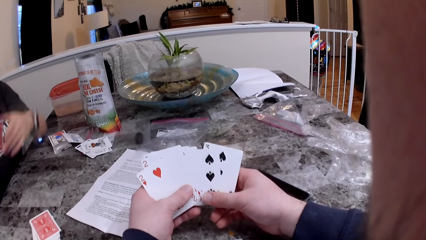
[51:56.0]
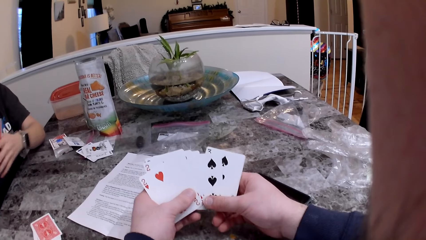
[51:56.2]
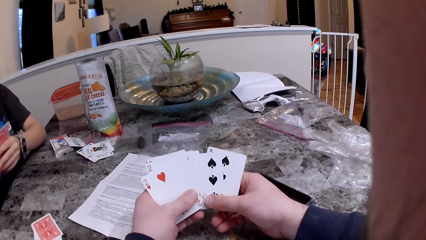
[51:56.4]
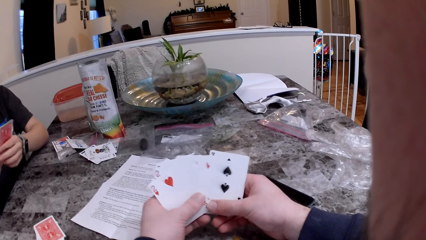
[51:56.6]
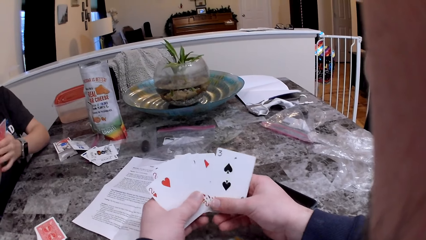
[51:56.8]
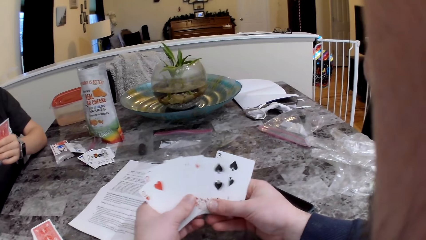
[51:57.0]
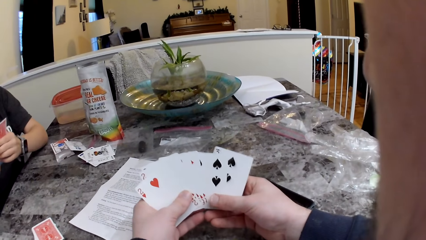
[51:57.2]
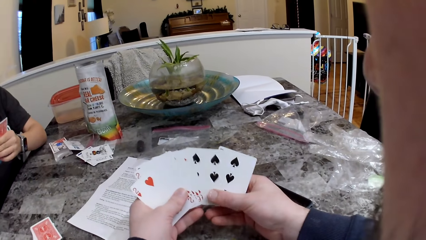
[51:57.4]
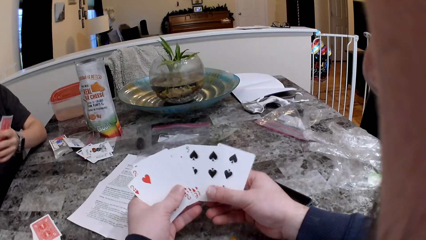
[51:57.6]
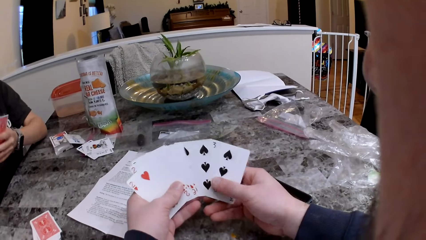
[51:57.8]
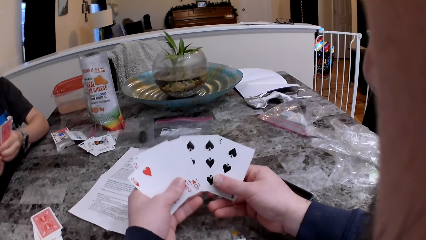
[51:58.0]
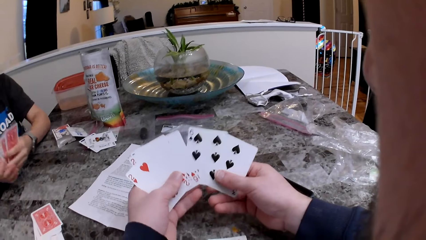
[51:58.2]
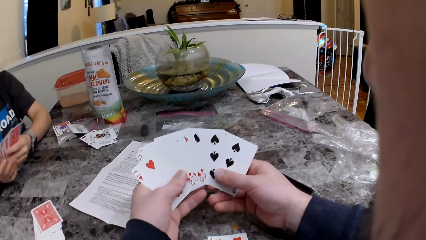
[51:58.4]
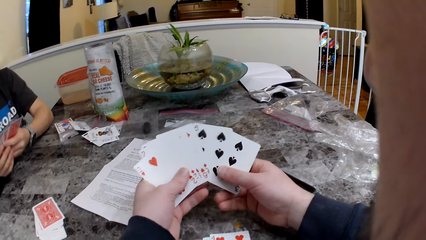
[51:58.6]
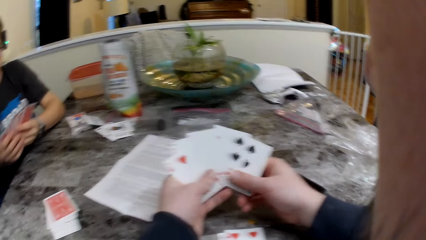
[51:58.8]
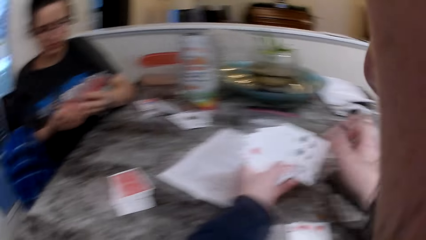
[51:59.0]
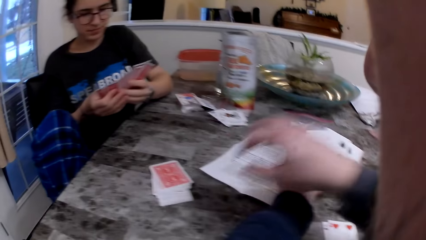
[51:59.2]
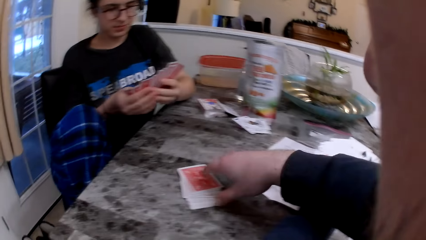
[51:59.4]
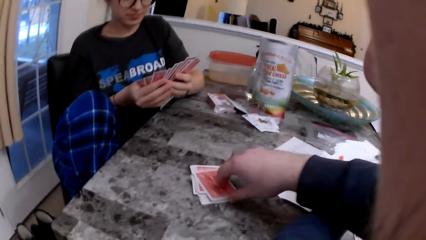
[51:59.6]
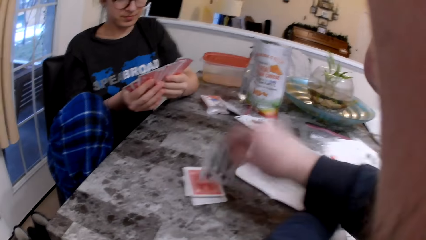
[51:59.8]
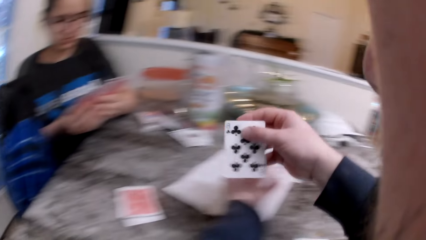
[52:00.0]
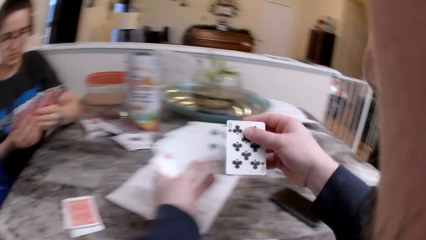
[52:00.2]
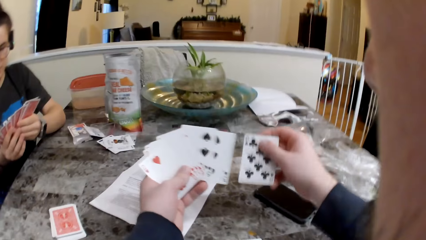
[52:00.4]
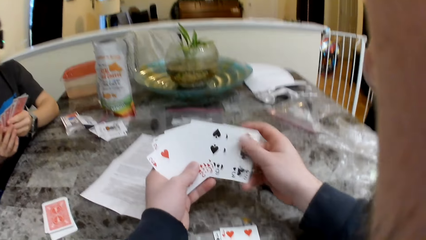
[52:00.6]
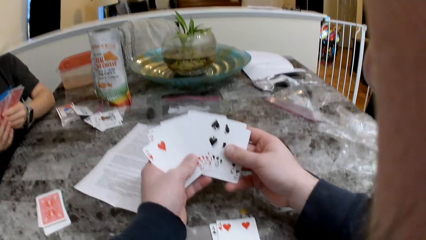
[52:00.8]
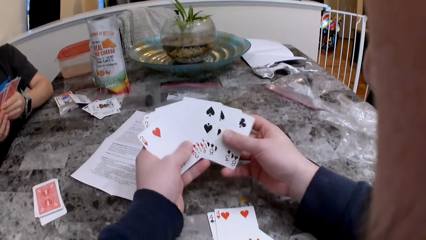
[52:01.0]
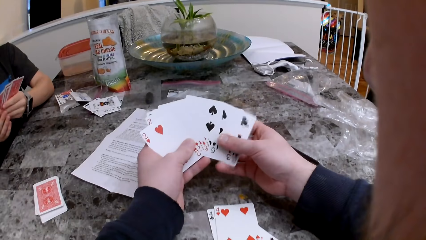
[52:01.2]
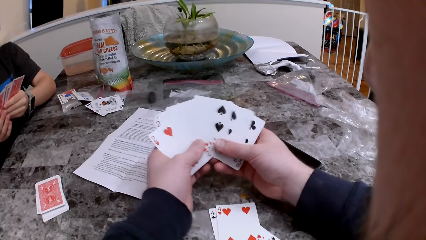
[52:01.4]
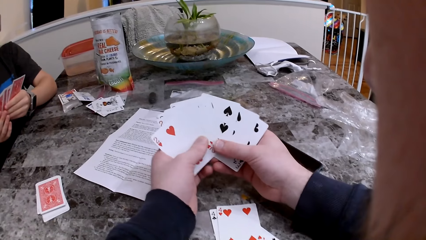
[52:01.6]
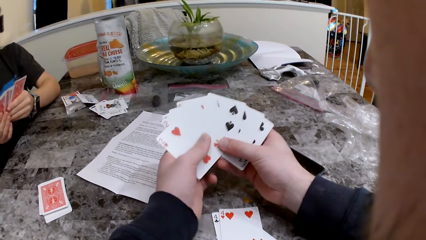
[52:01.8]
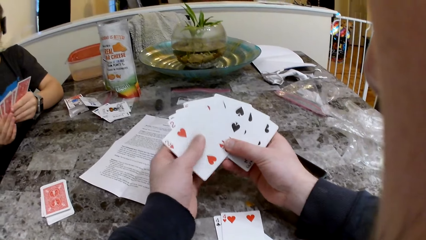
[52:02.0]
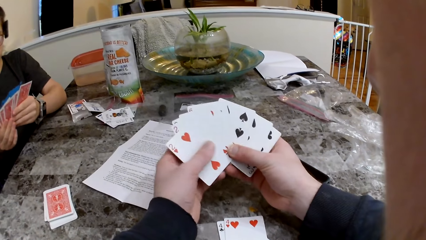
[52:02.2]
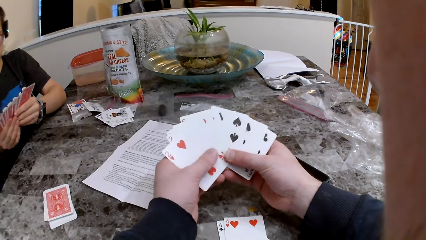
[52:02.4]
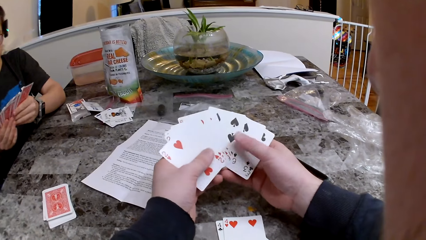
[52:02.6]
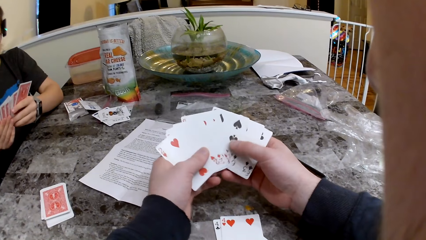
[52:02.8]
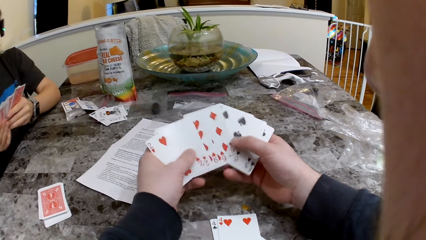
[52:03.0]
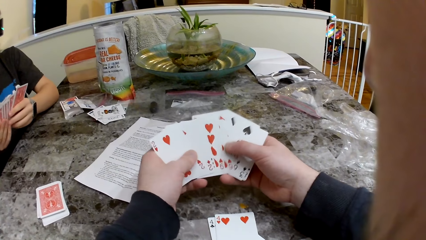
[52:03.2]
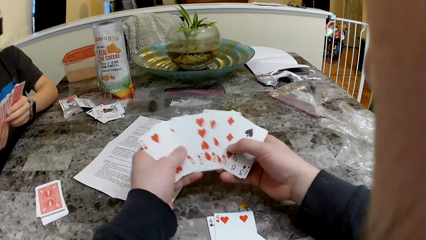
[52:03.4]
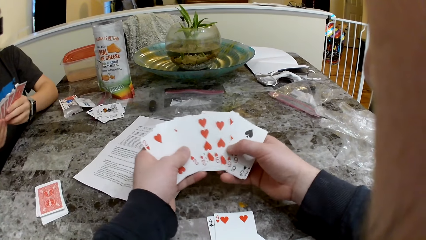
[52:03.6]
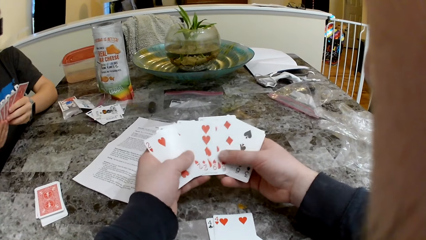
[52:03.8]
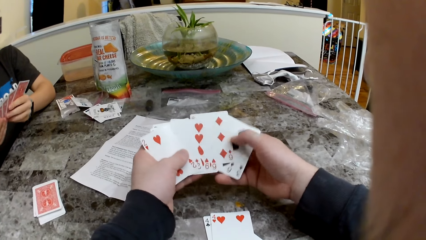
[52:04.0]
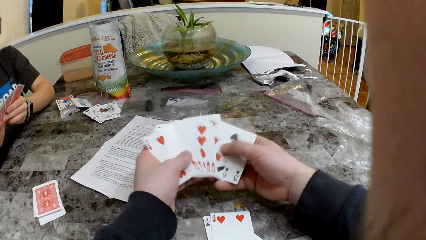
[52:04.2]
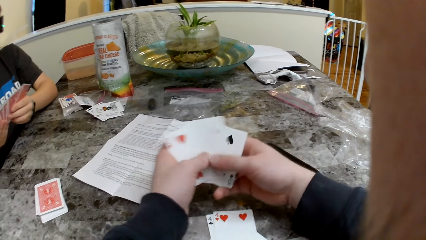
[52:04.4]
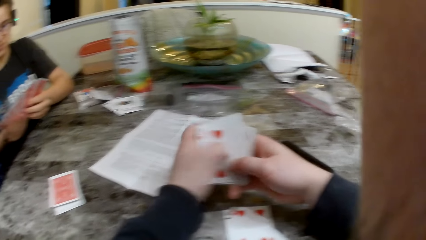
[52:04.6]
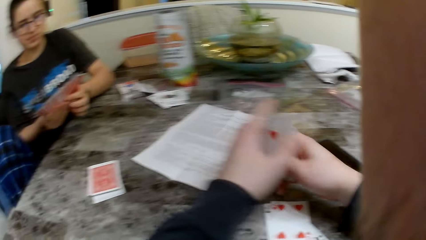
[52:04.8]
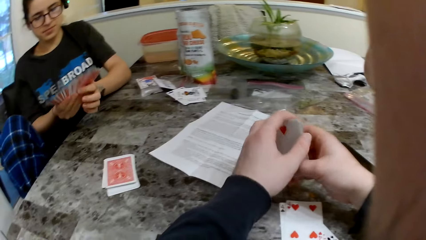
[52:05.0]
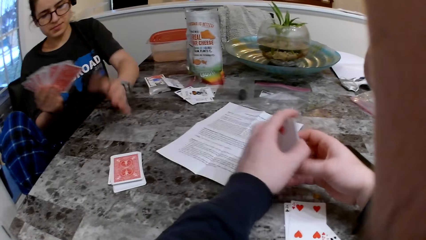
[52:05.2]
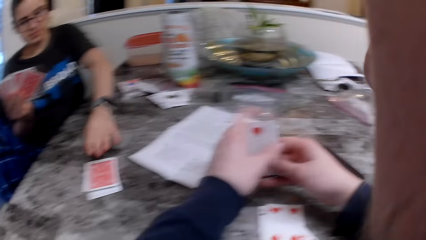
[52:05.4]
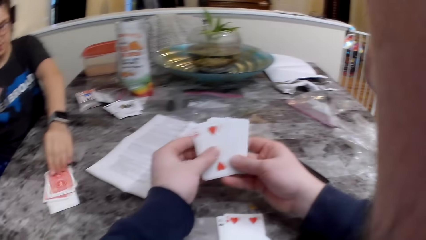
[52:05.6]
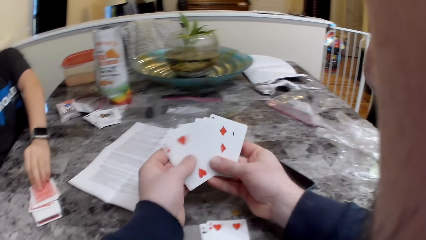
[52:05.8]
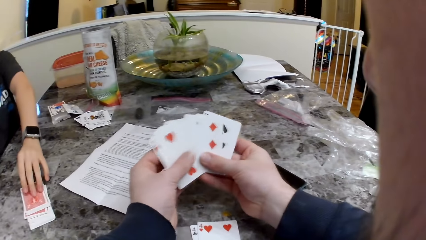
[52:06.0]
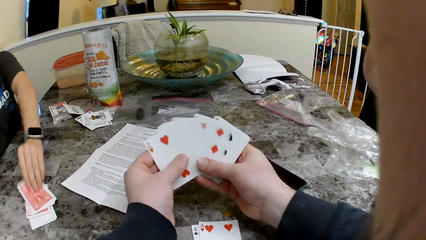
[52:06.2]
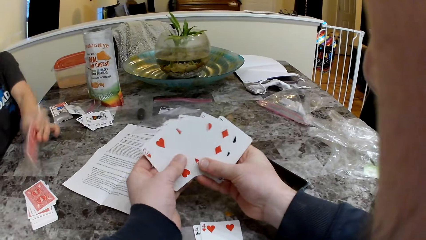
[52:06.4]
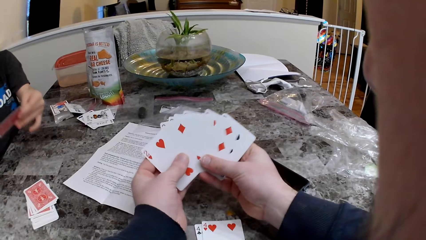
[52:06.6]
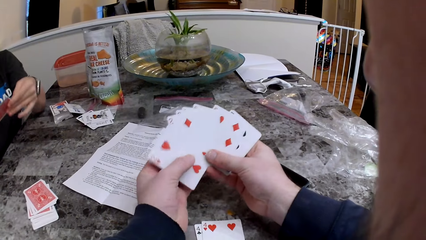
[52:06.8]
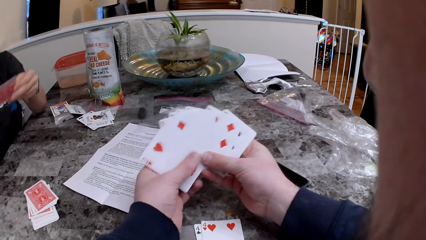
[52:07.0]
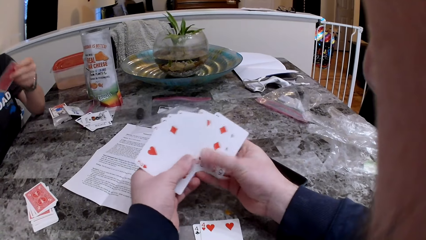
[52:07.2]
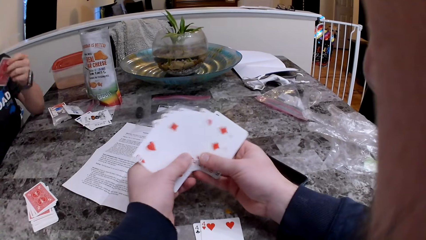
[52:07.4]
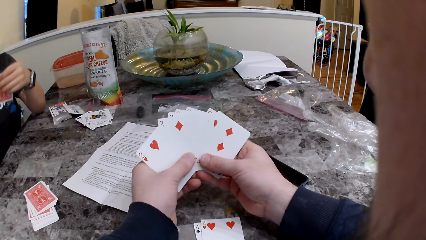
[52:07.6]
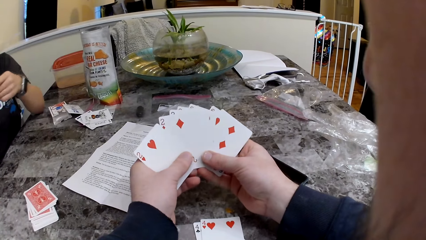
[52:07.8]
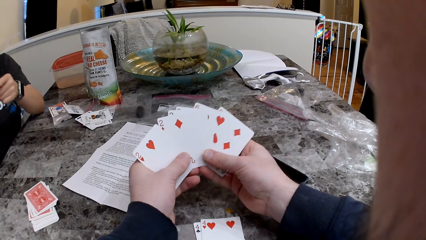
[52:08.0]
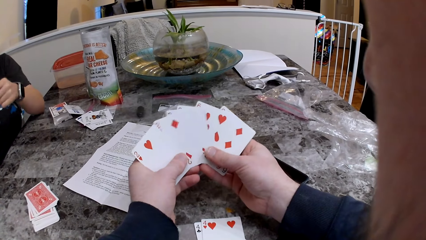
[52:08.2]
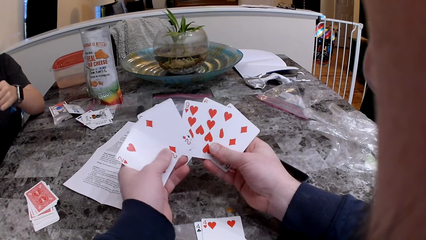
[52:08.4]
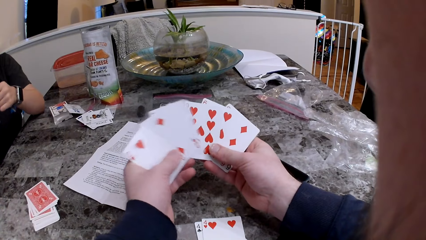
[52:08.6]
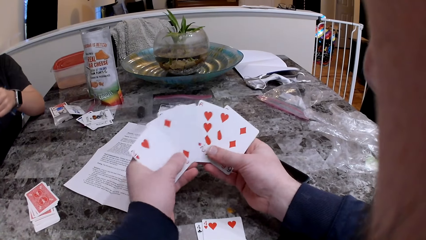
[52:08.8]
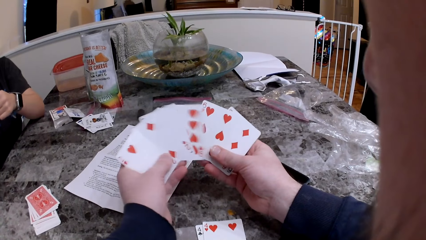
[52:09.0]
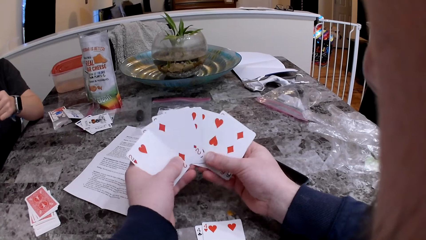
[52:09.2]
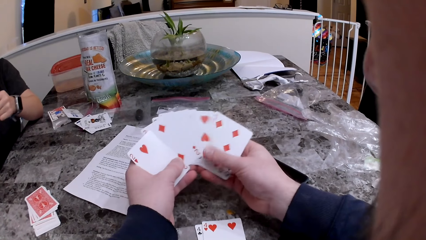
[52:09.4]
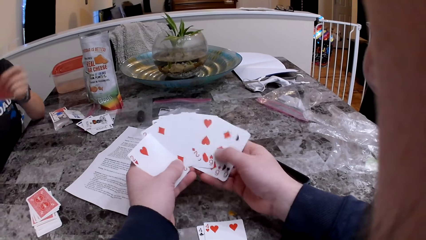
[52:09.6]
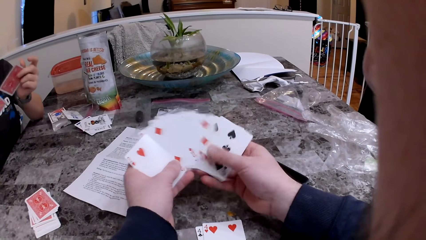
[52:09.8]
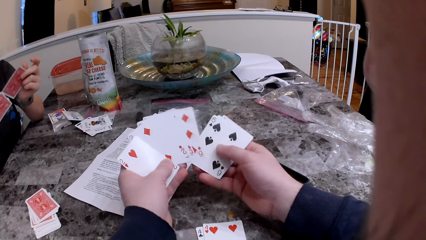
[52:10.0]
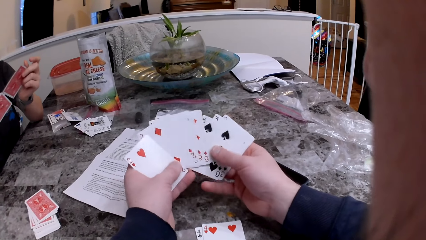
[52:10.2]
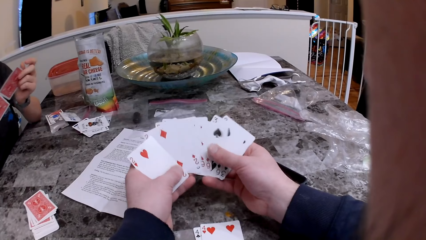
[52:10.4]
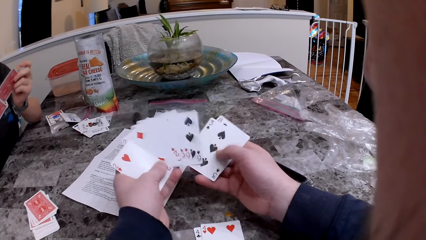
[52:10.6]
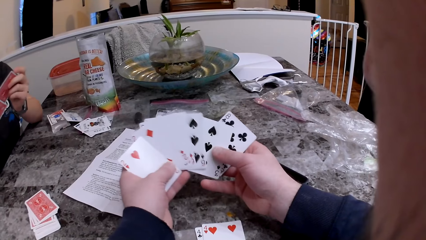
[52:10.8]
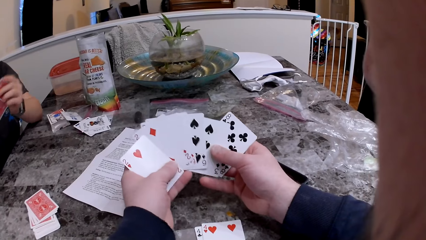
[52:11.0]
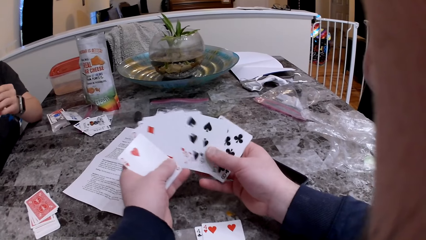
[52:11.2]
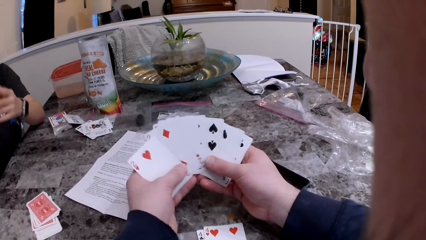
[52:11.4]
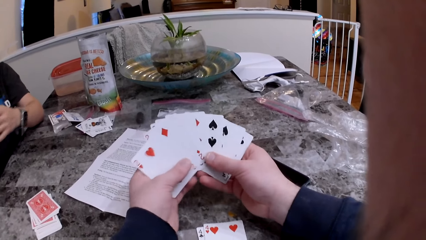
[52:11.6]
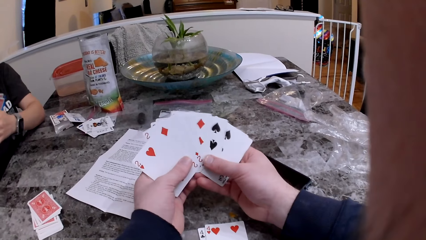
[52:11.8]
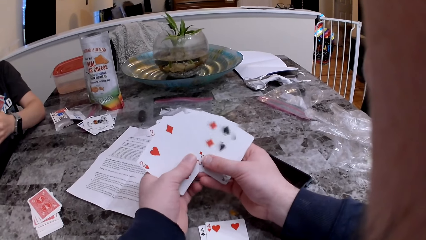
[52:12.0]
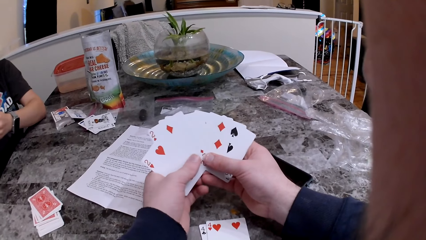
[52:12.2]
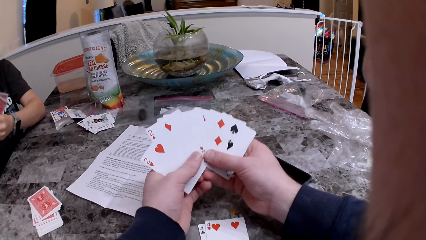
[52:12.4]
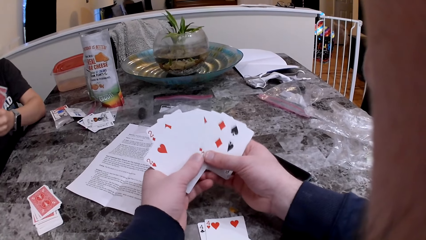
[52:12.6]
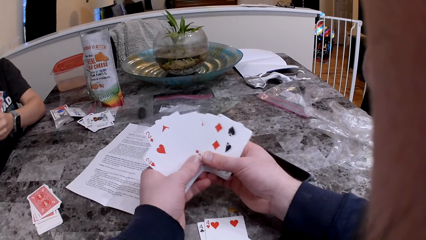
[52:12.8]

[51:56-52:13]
The camera wearer interacts with a person. They play cards. They arrange cards.
